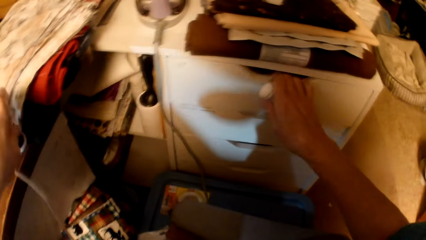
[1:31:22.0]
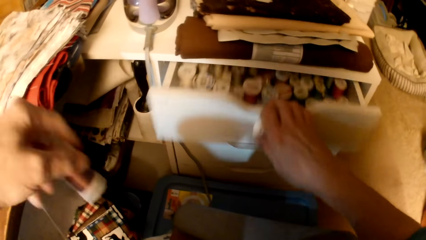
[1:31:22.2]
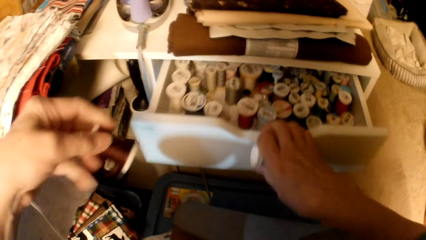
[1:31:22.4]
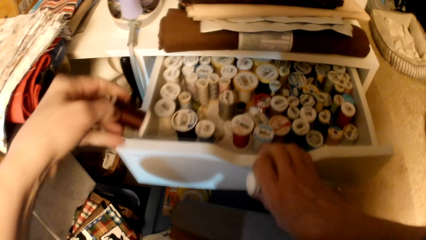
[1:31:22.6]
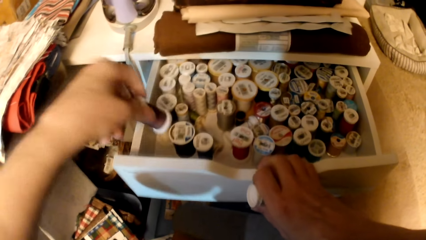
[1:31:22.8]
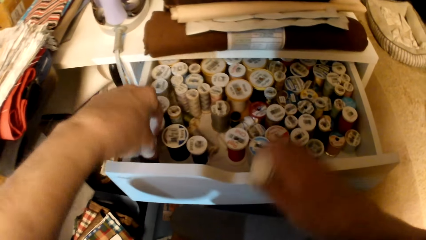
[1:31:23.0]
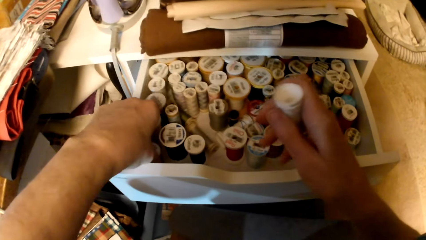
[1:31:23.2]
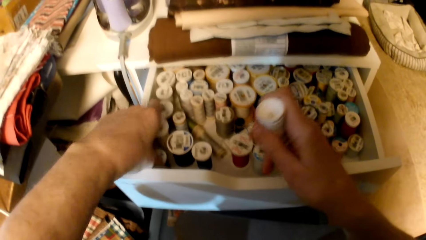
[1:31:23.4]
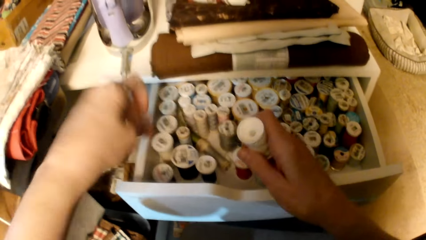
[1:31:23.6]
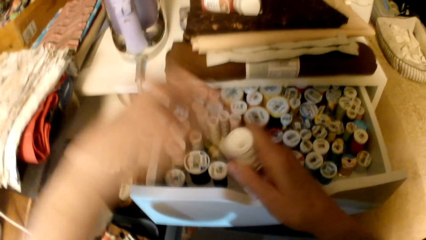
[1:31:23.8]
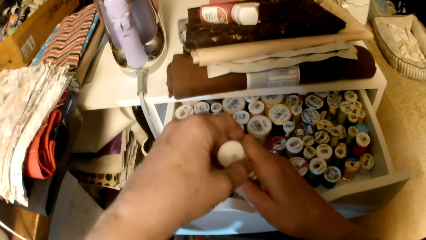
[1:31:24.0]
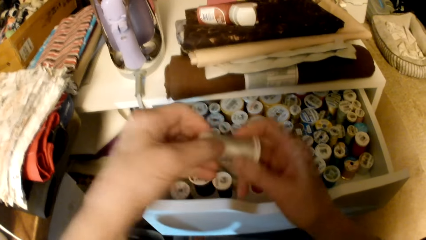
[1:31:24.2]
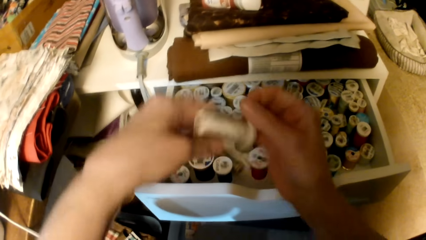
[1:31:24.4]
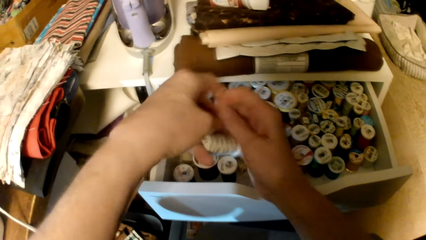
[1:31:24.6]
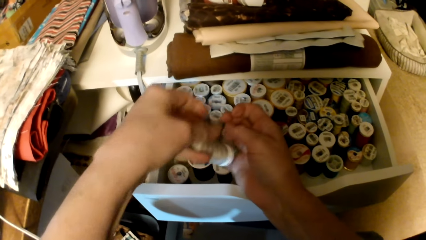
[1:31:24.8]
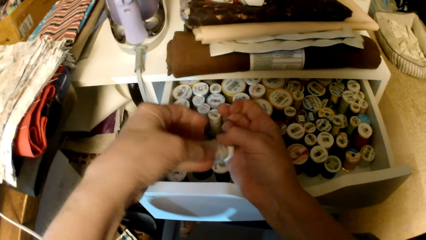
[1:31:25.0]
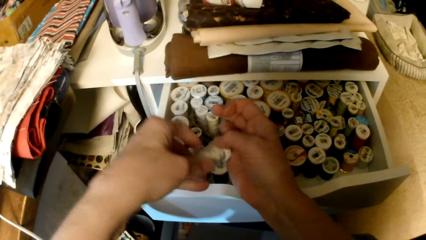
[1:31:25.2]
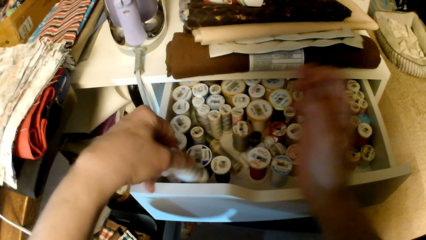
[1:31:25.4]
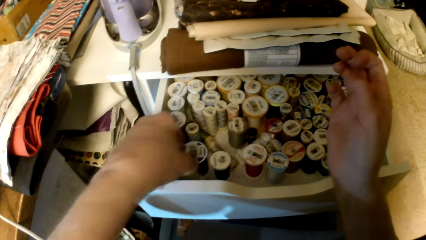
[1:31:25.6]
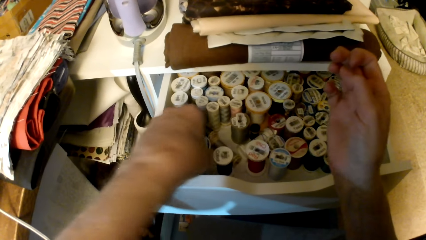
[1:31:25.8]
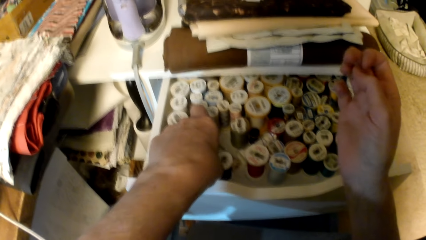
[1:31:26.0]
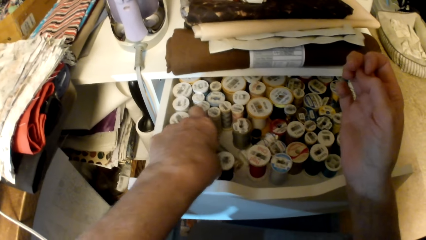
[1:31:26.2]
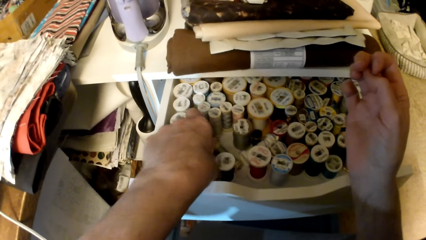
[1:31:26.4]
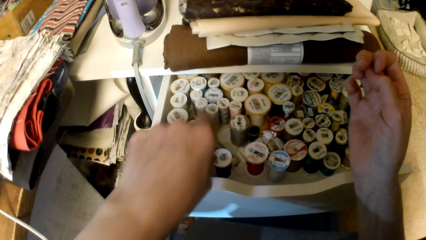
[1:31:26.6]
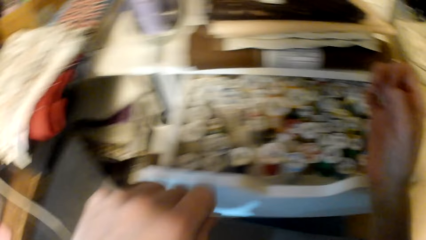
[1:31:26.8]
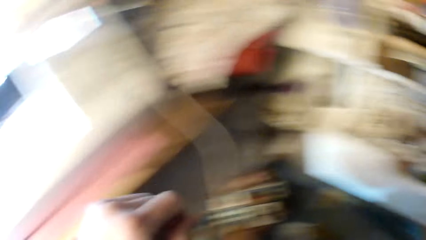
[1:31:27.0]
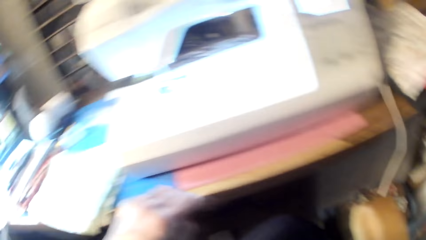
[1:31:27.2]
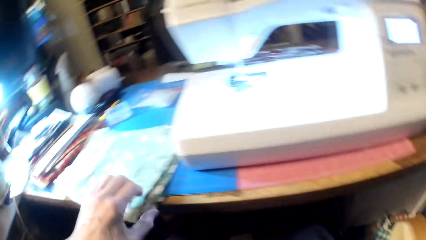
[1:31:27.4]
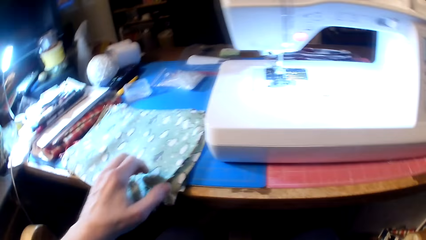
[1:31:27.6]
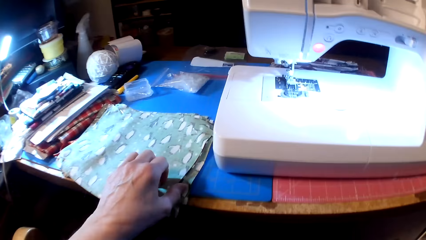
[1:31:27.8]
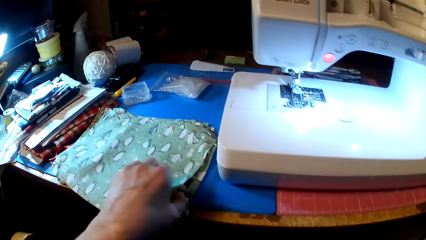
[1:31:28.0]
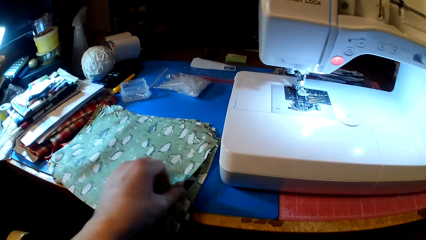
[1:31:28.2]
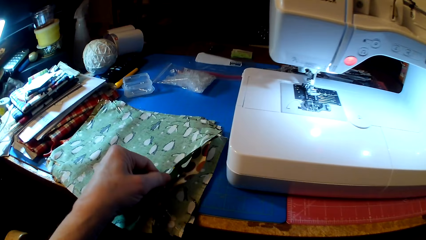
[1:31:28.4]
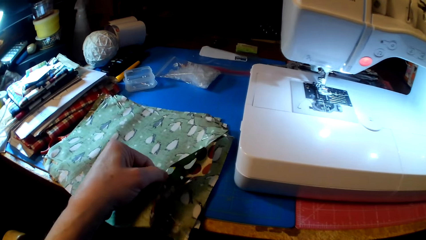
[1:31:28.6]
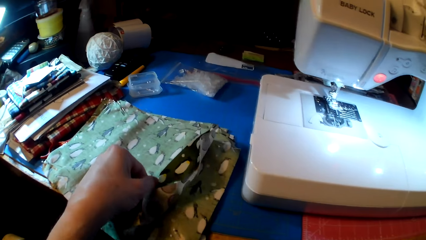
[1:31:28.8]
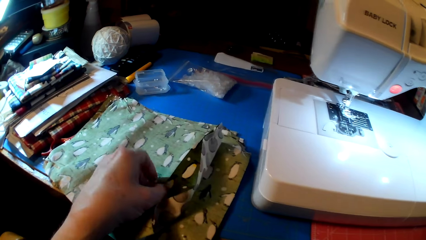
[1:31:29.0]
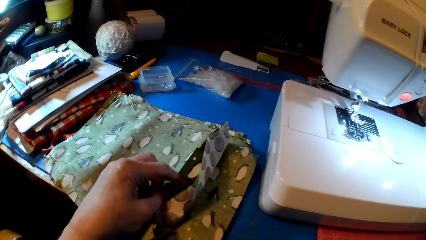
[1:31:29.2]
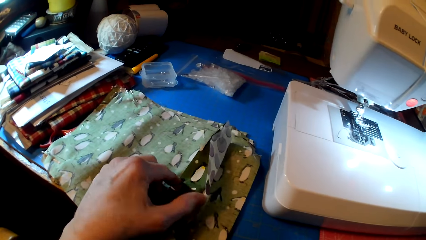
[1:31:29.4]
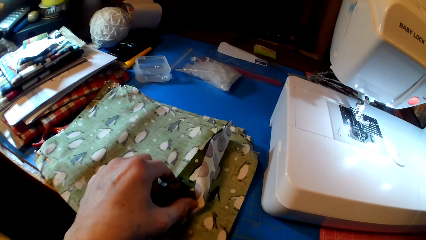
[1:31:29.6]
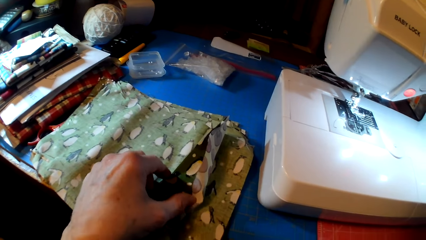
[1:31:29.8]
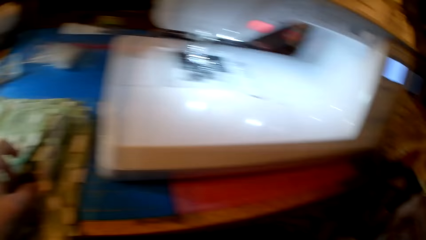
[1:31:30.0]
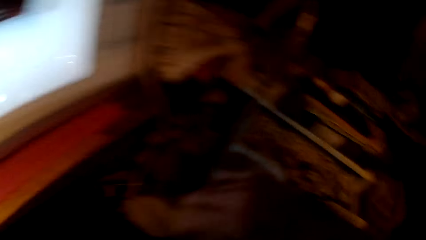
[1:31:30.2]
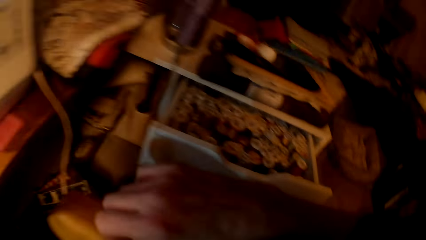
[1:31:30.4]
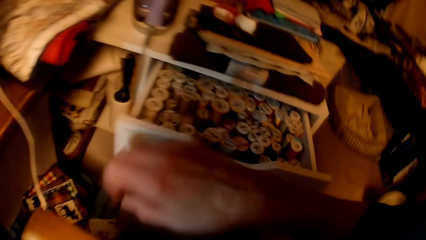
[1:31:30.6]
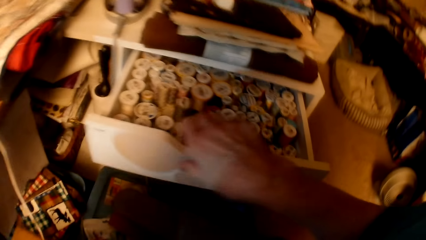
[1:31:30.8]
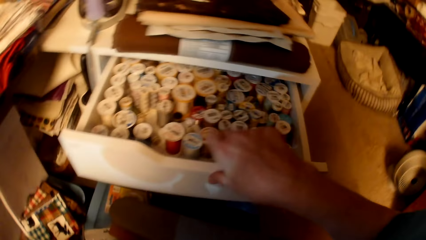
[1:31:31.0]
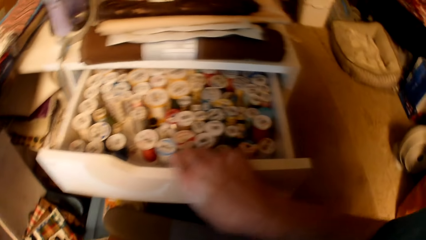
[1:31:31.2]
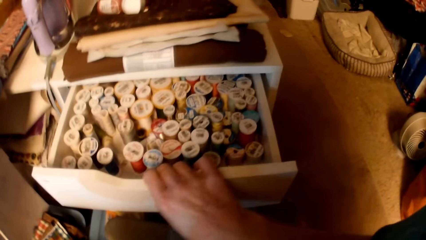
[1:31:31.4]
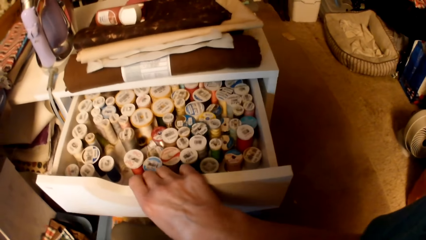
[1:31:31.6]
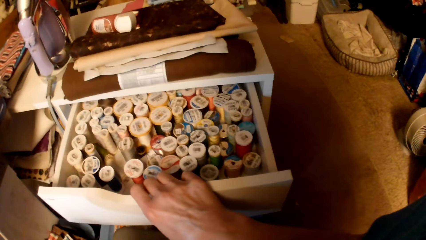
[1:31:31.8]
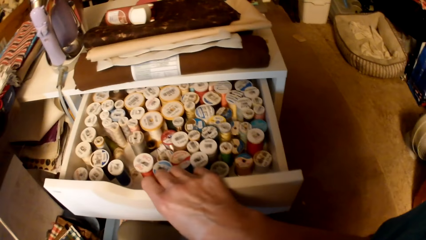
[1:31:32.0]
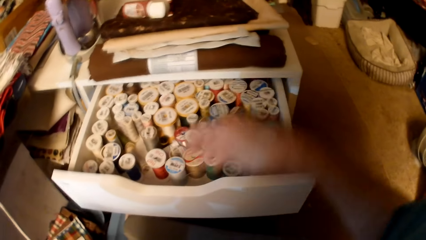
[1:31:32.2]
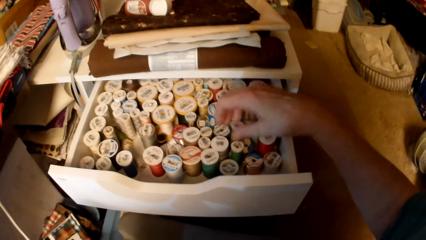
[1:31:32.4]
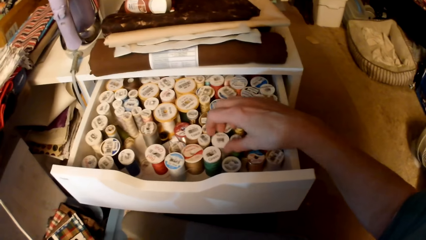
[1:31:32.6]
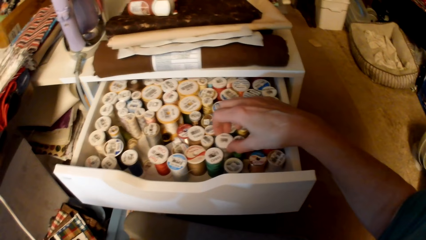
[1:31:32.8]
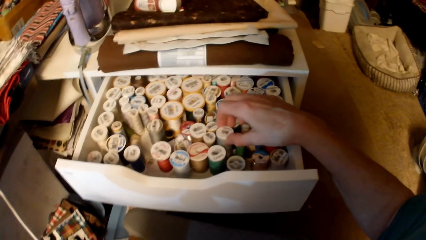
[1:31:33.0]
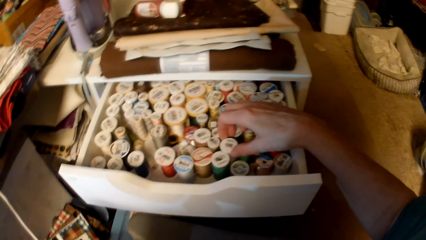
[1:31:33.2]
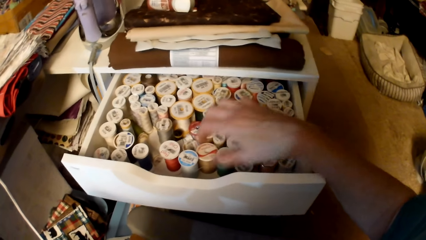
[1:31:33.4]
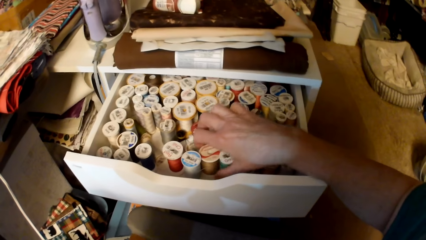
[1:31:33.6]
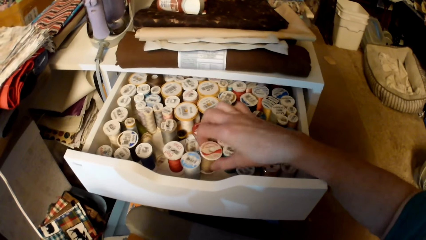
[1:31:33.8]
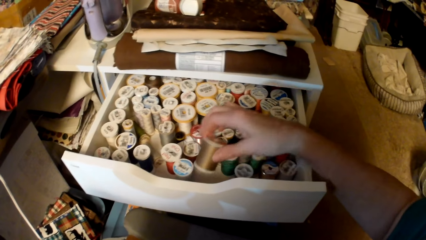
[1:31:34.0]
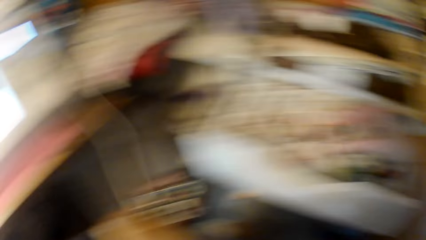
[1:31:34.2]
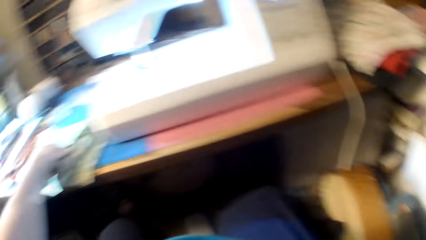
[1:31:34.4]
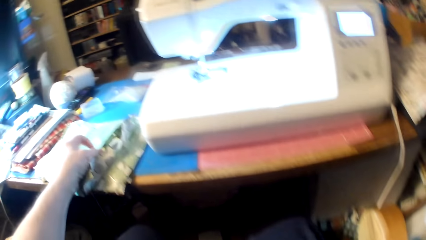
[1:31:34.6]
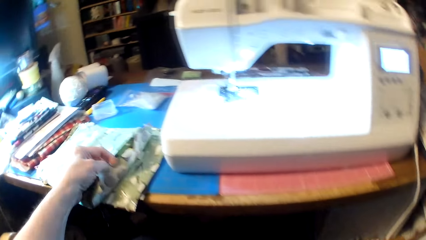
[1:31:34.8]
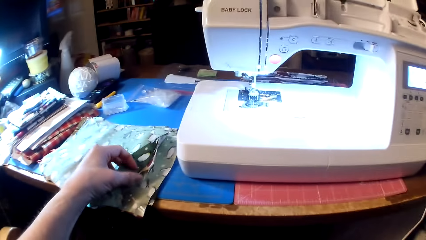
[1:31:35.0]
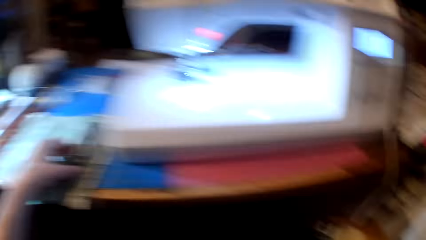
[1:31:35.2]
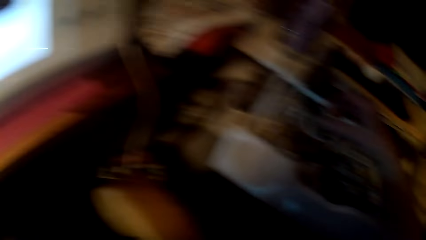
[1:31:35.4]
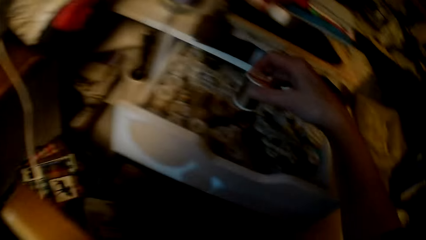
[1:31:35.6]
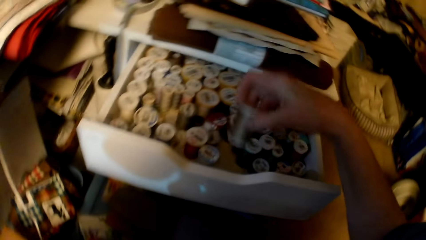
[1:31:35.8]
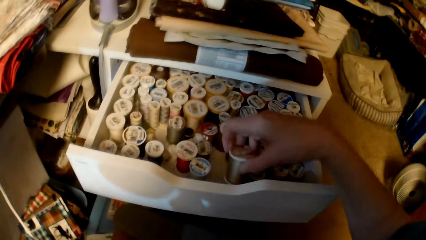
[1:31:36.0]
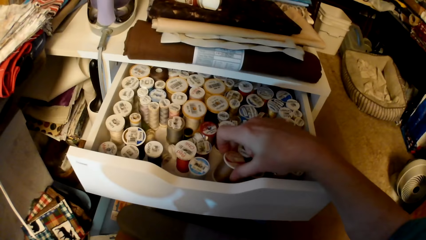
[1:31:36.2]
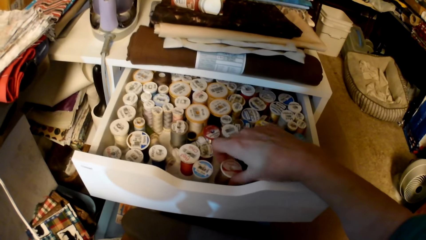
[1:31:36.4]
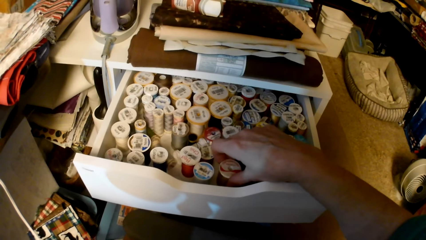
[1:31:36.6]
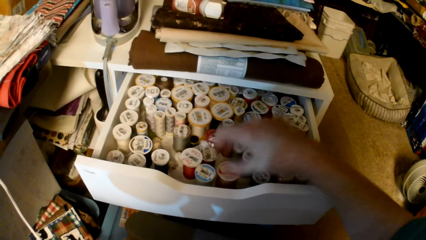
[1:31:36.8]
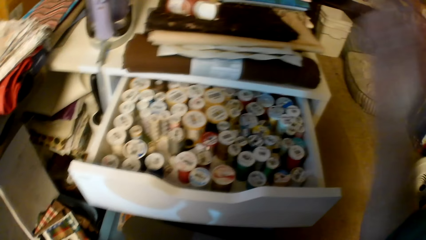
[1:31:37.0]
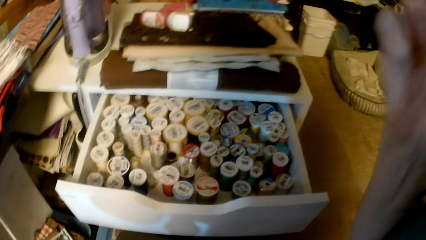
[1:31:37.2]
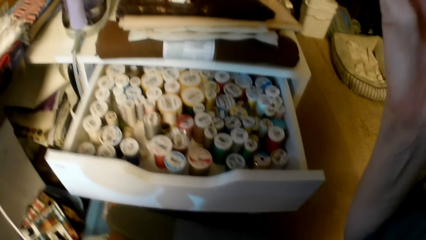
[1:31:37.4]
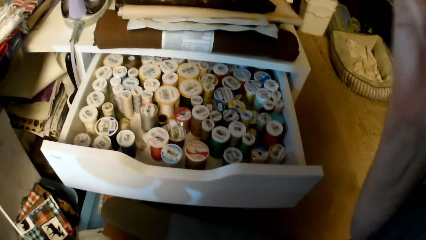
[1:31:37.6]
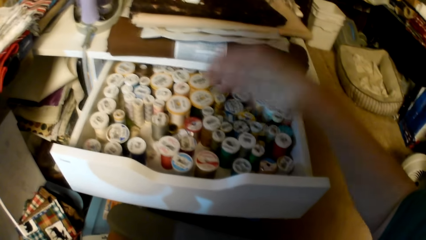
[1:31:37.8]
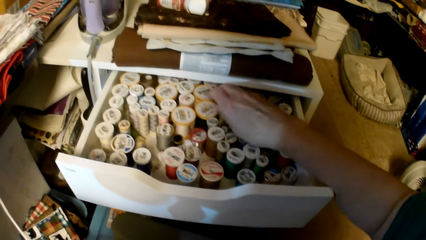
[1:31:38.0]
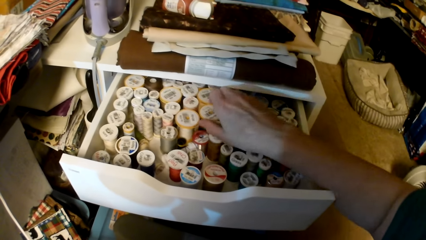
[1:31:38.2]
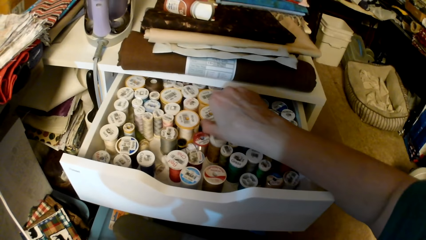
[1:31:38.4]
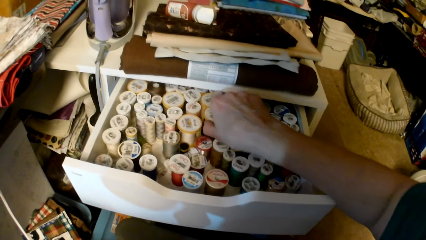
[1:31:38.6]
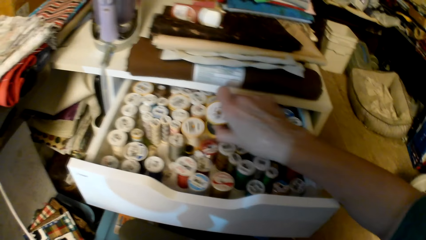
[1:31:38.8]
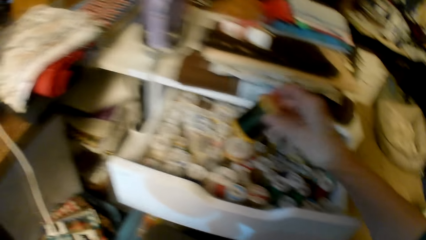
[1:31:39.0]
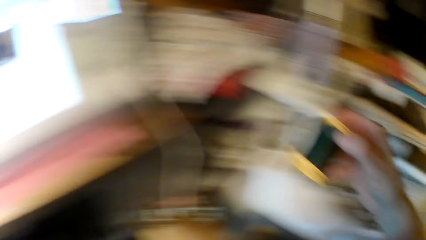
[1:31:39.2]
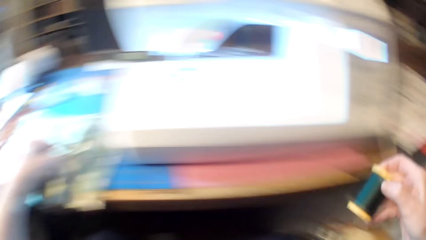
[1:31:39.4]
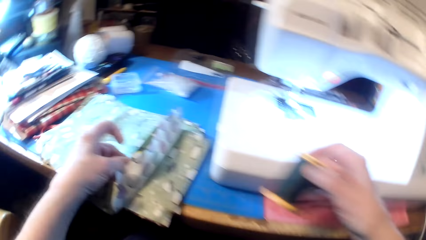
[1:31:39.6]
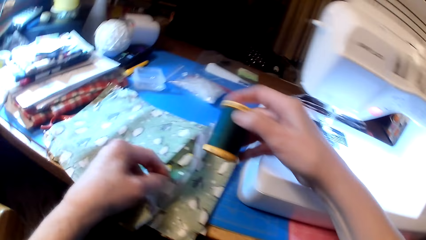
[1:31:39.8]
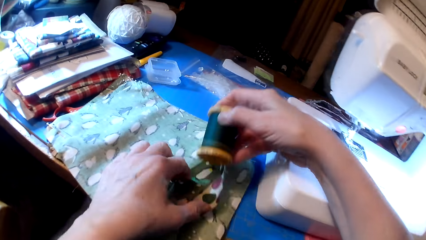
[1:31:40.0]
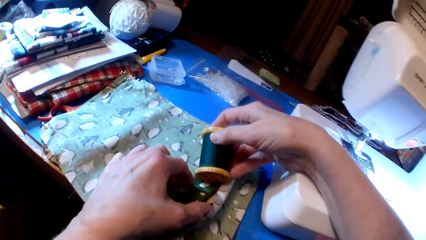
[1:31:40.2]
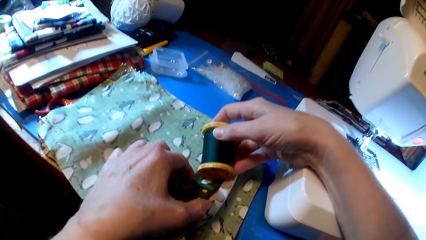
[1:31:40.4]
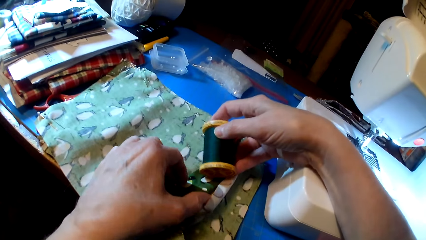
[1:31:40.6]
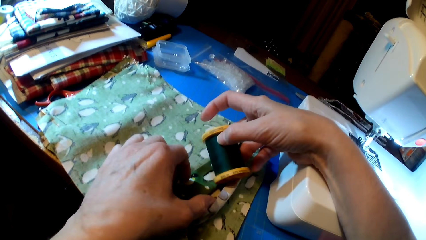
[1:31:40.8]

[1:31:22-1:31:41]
The camera wearer opens a drawer. She cuts the thread. She puts the thread in the drawer. She holds the thread. She puts the thread in the drawer. She touches the fabric. She touches the drawer. She touches the threads. She picks up a thread. She touches the fabric. She drops the thread. She touches her face. She picks up a thread and puts the thread on the fabric.
